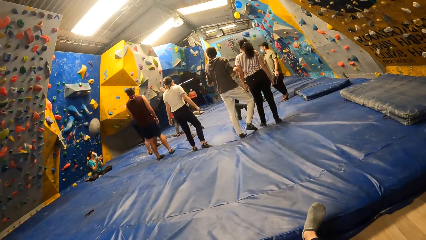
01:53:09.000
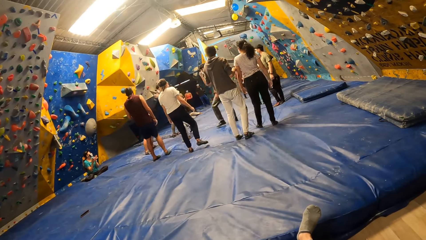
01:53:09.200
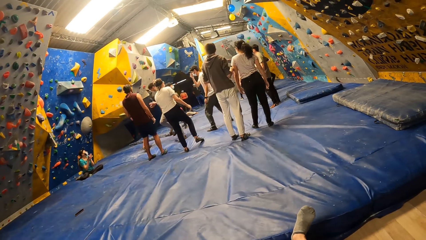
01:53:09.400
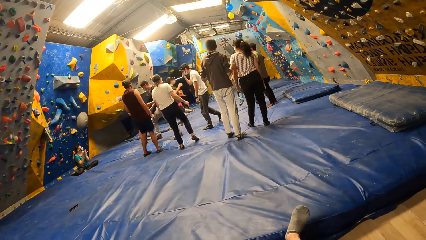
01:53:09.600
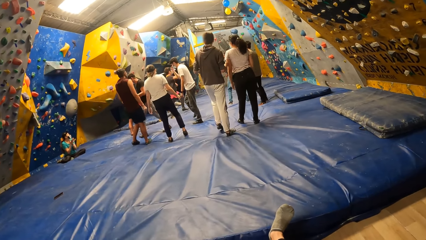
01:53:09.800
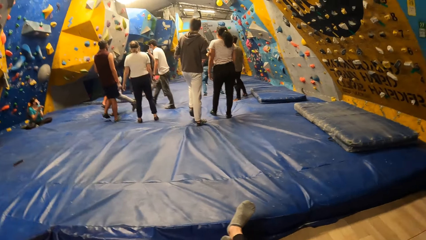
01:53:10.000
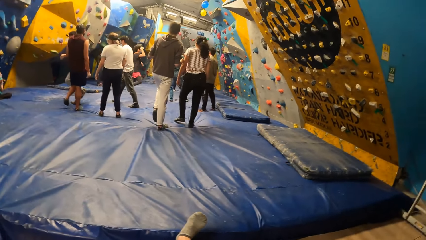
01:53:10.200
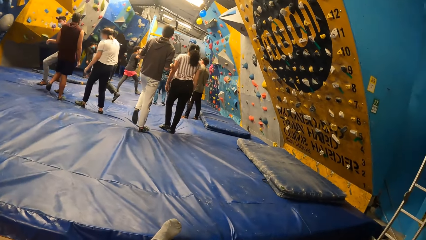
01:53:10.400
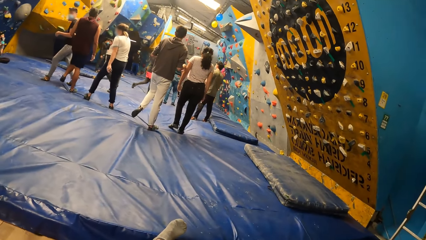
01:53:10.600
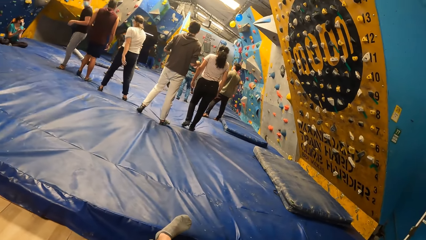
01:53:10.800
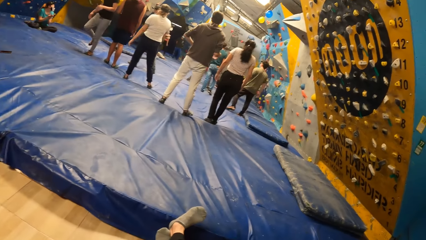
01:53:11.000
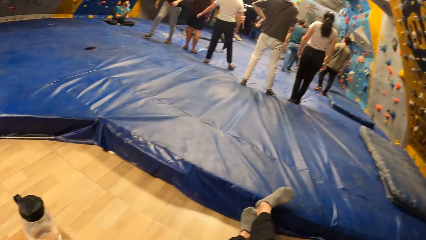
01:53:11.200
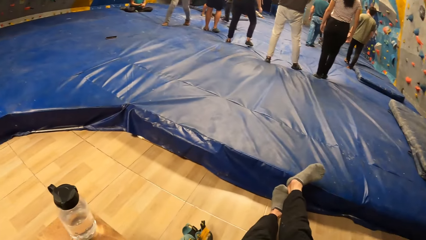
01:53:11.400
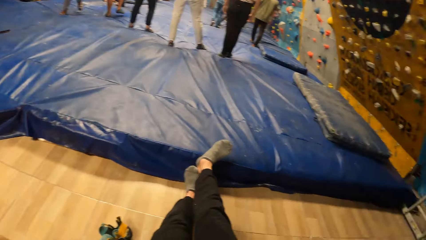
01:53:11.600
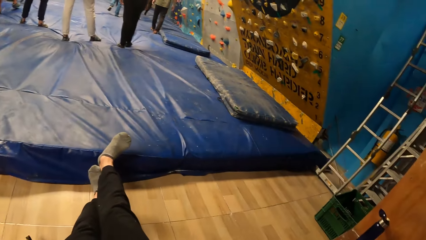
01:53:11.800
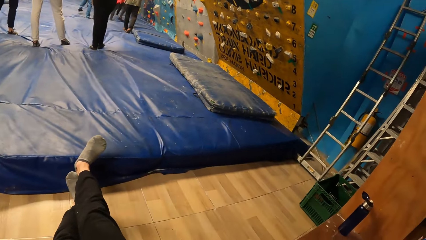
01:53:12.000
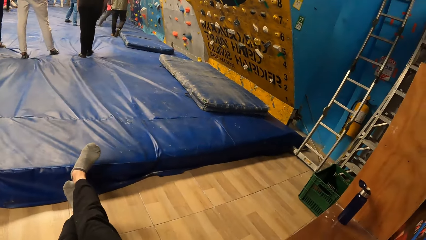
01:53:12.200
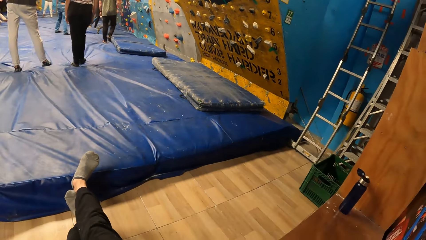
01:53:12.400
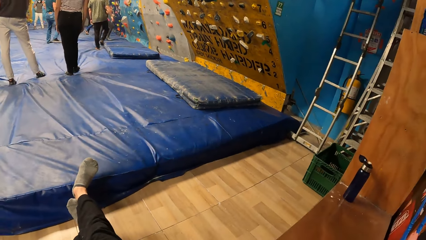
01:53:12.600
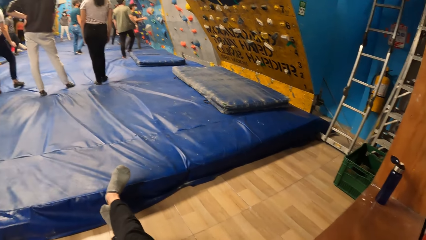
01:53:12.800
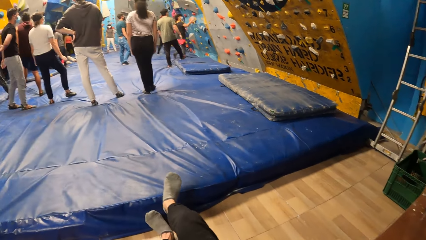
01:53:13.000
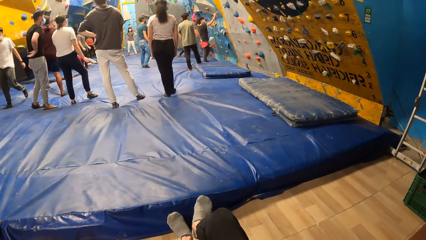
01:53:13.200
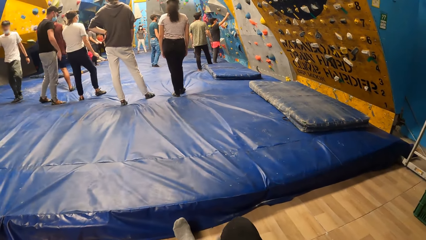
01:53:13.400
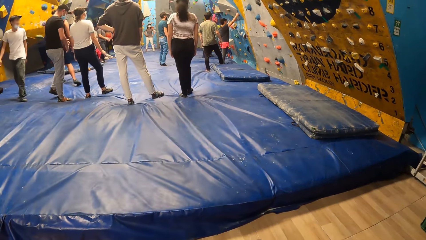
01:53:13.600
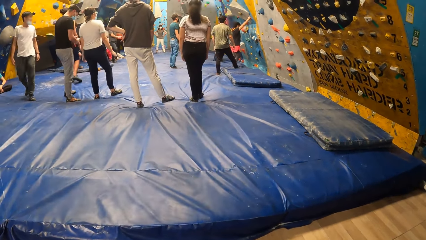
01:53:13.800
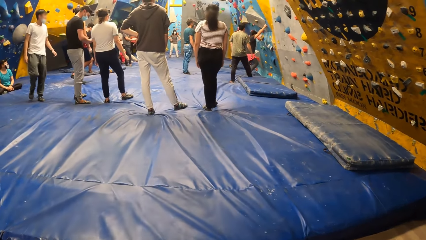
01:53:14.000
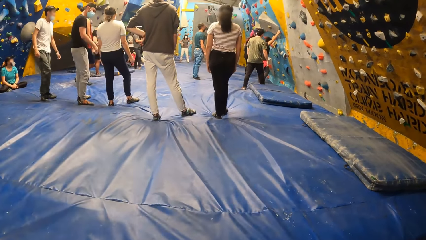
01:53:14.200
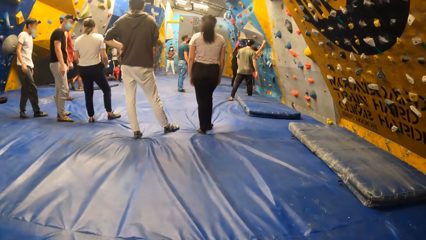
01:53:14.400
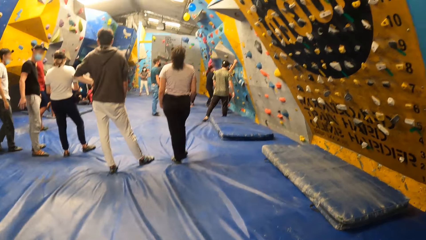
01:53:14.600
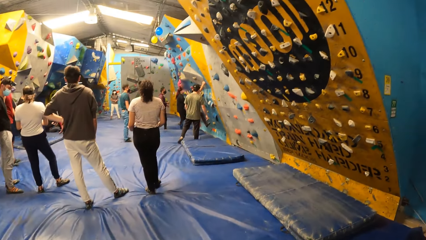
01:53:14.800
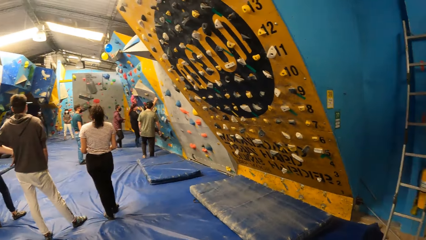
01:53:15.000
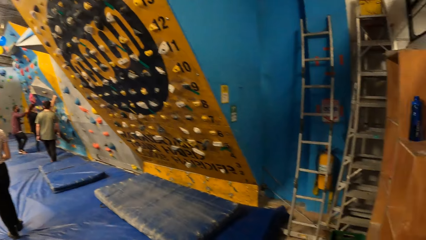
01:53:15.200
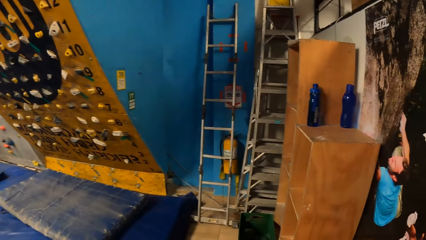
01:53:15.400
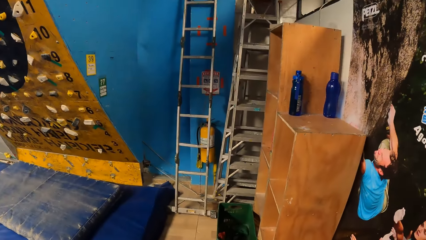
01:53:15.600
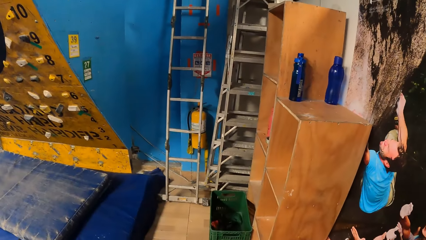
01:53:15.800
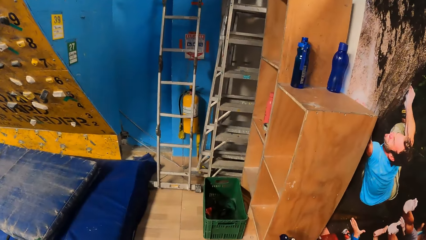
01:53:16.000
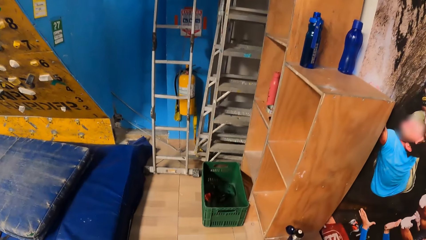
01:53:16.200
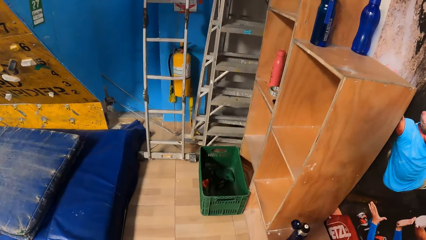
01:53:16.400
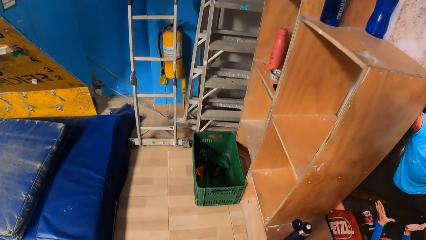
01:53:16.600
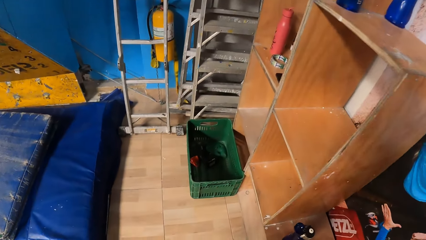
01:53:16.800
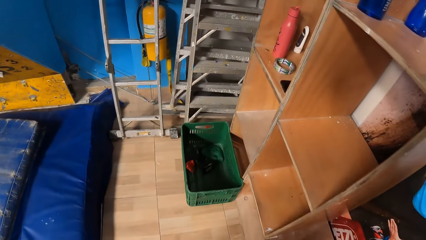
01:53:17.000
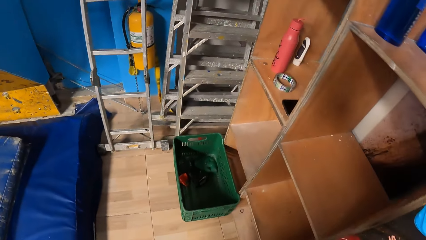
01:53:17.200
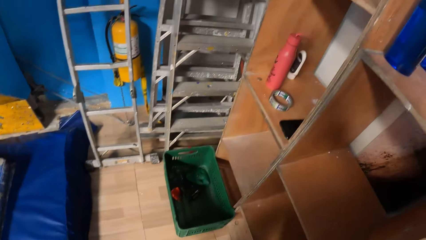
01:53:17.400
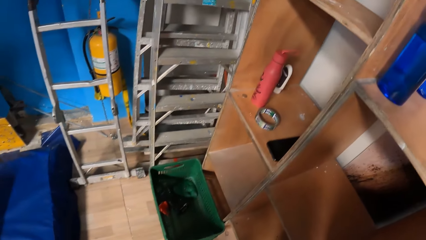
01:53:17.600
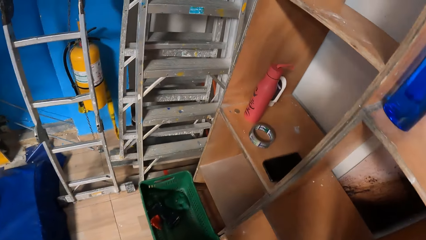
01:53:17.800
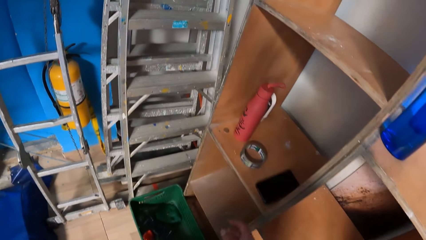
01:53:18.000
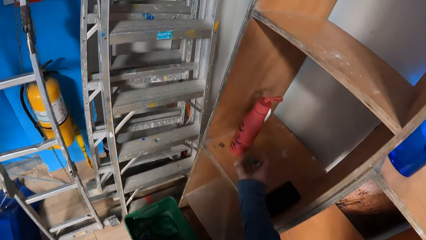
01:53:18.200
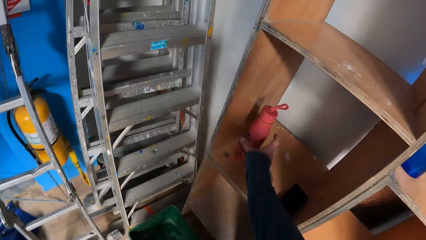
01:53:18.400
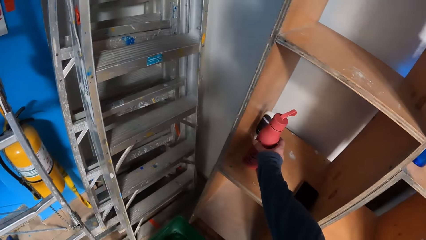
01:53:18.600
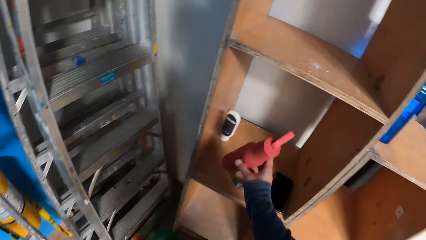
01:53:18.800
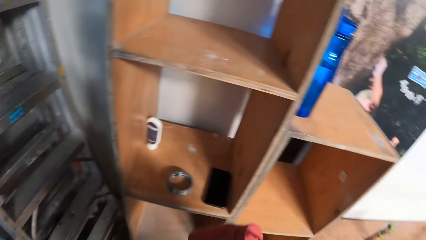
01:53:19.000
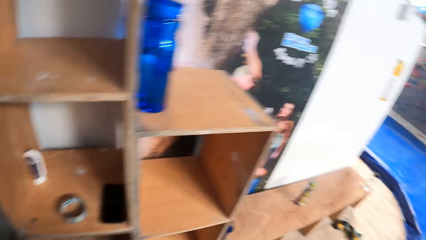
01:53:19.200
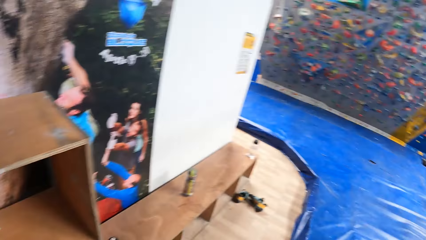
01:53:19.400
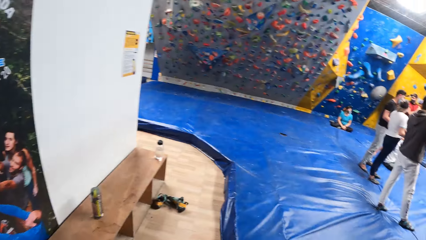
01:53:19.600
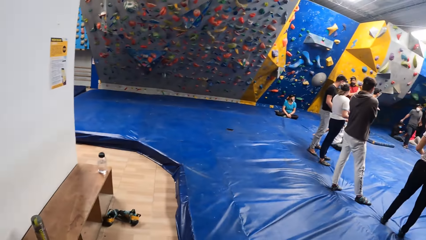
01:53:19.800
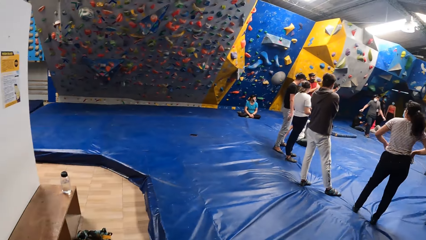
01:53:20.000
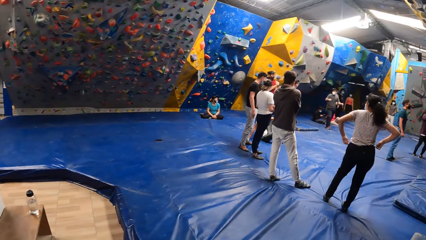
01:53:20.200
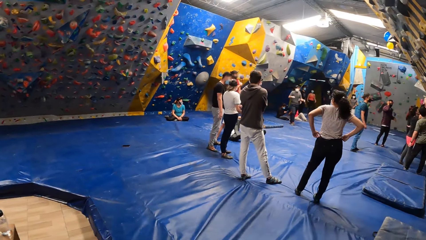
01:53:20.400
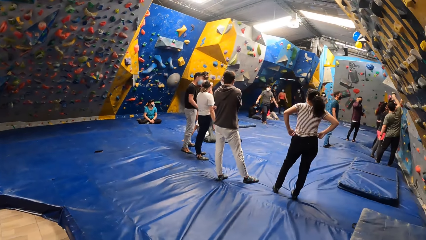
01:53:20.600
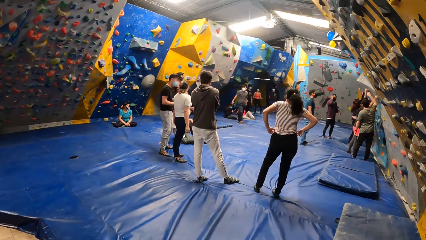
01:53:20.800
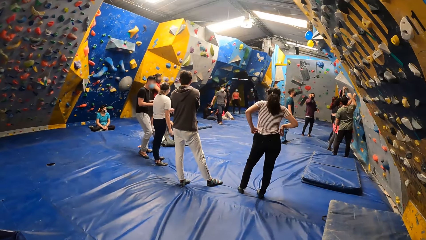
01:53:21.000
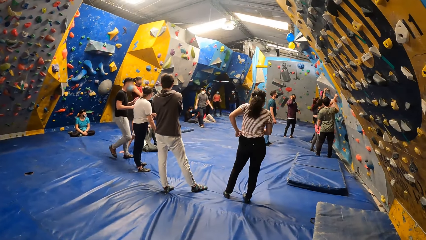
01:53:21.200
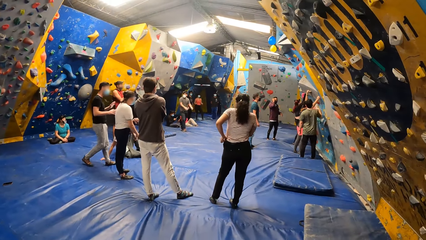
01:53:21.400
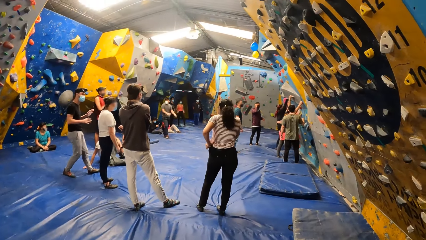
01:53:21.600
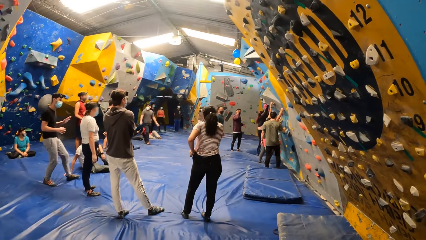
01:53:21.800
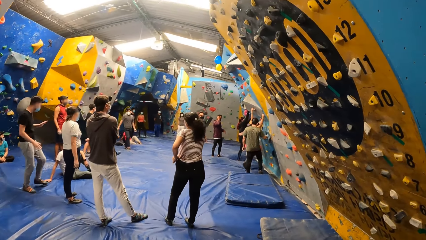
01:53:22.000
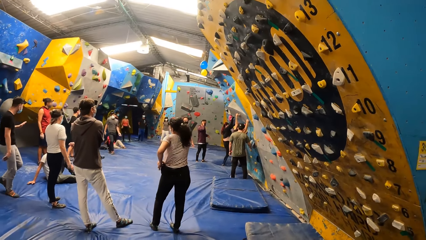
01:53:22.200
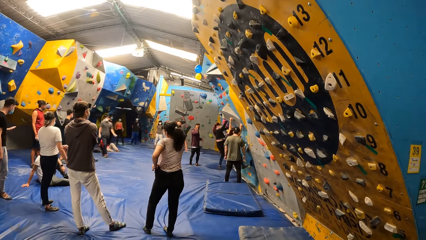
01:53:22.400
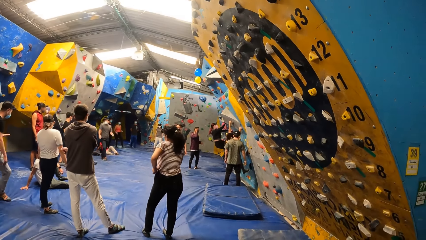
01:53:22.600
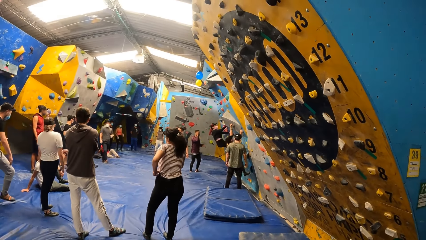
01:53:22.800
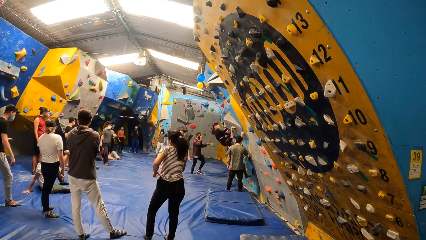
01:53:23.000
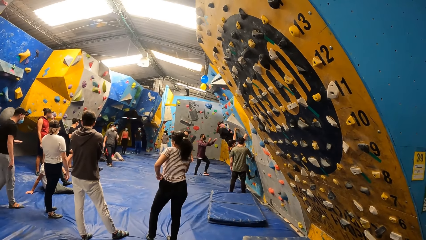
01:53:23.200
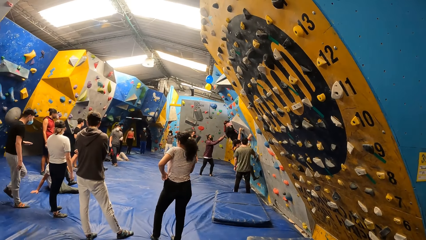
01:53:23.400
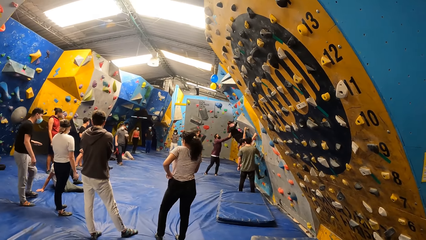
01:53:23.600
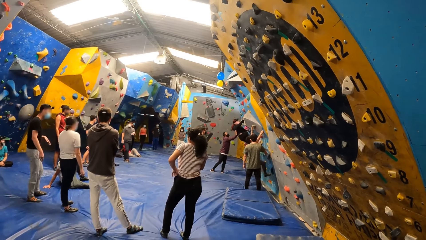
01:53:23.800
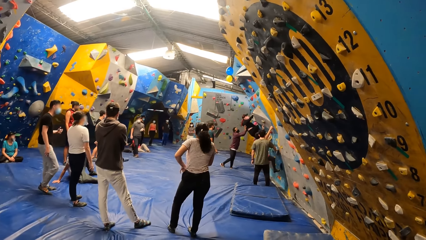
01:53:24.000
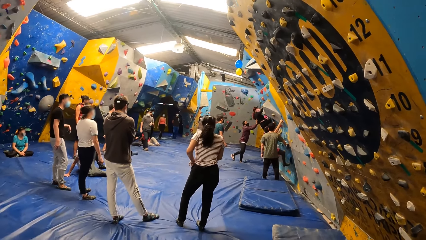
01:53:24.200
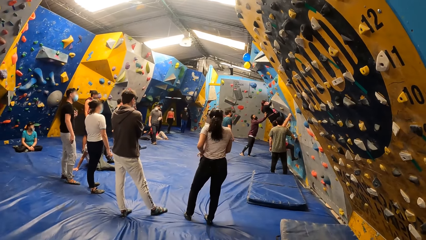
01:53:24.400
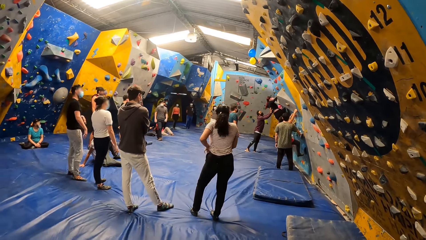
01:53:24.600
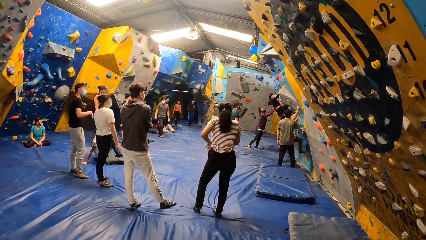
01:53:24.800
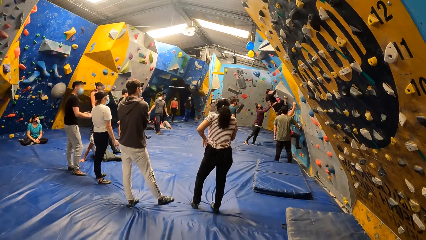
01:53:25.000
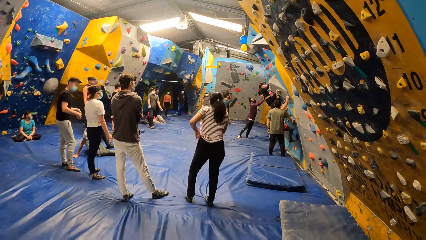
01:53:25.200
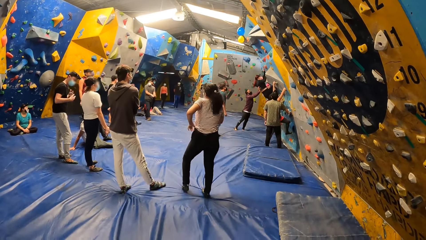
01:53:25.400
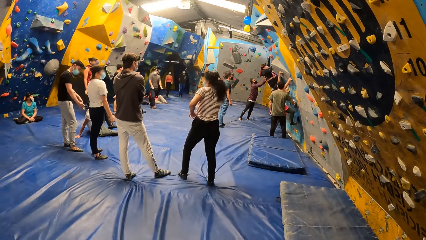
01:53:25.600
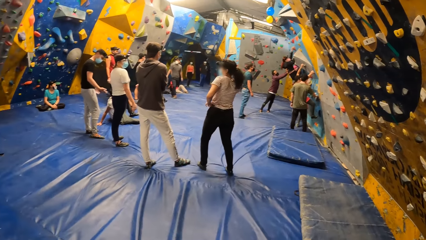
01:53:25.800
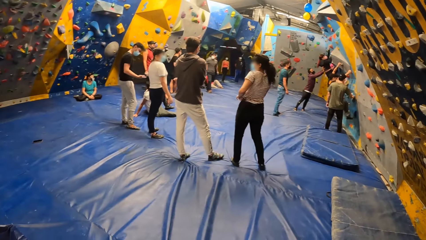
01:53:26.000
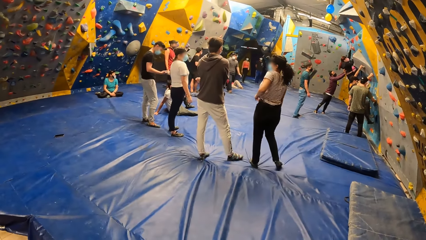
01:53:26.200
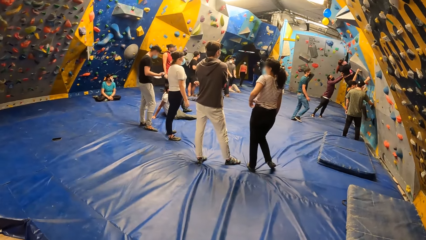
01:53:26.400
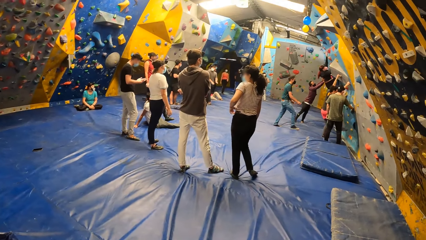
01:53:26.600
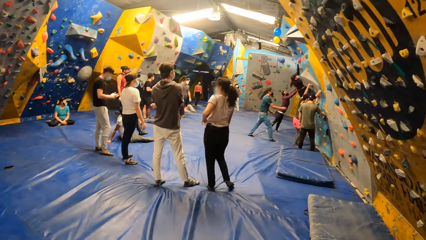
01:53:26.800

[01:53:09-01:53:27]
The camera wearer gets up from the floor. A woman climbs the wall. The camera wearer grabs a water bottle from a cabinet with her right hand. Another woman climbs the wall. A third woman supports the second woman with both hands.
